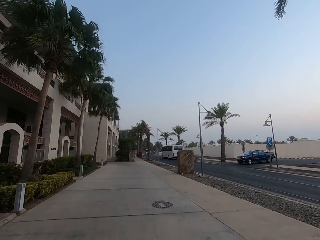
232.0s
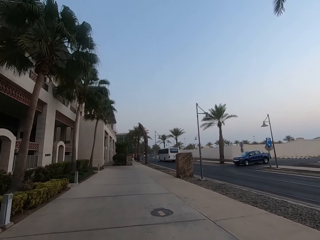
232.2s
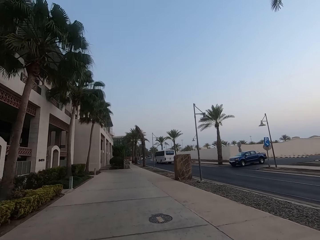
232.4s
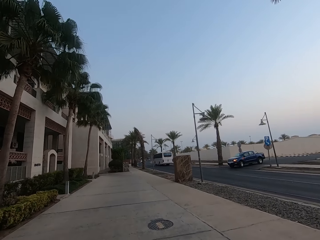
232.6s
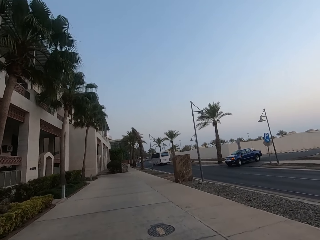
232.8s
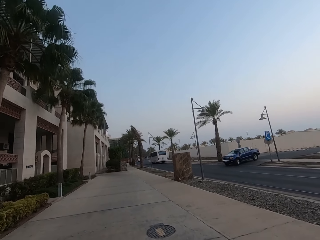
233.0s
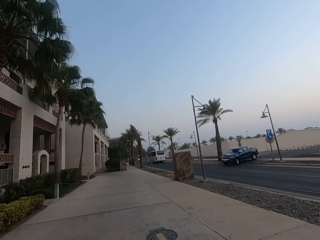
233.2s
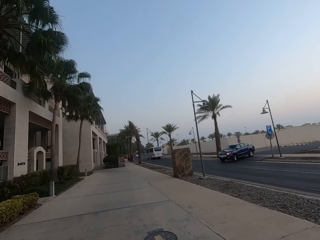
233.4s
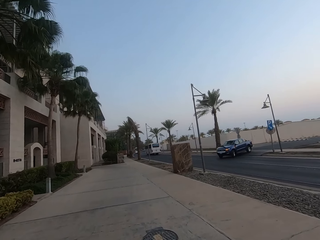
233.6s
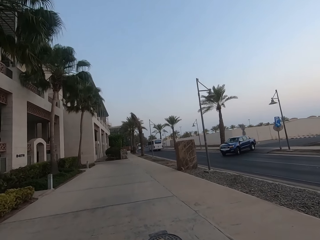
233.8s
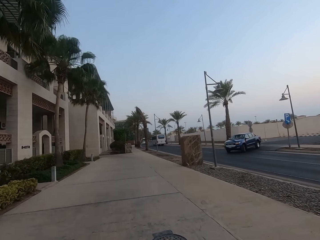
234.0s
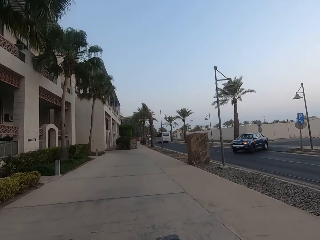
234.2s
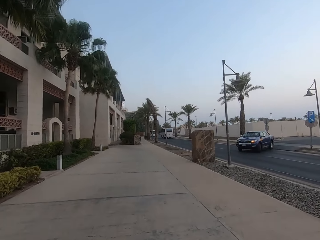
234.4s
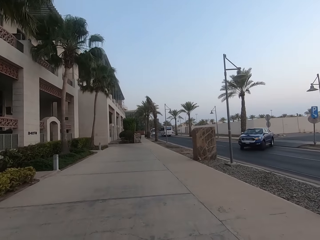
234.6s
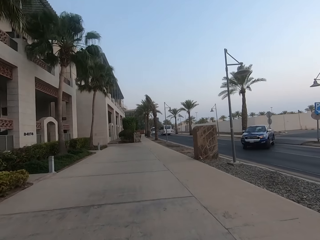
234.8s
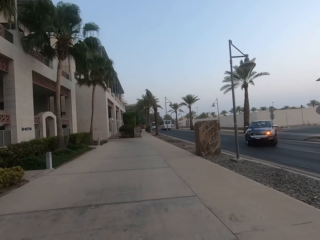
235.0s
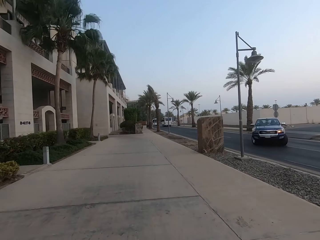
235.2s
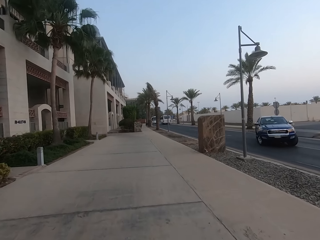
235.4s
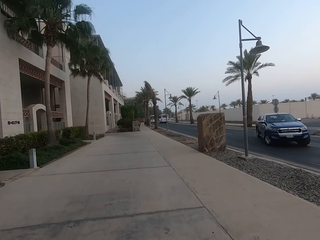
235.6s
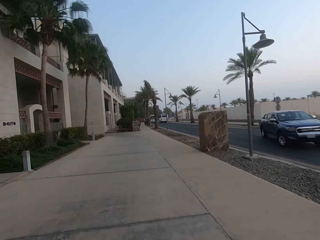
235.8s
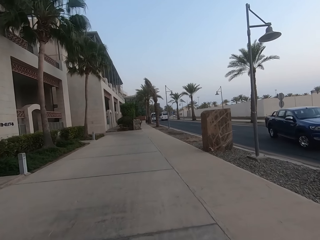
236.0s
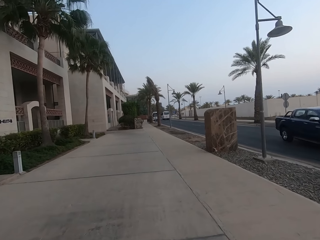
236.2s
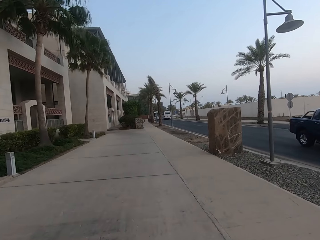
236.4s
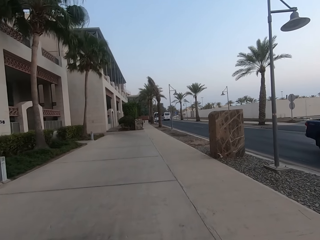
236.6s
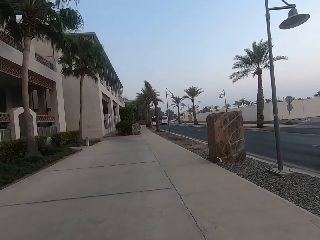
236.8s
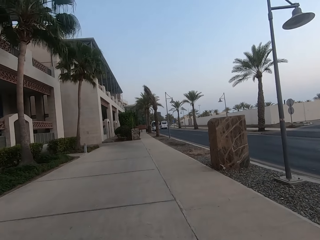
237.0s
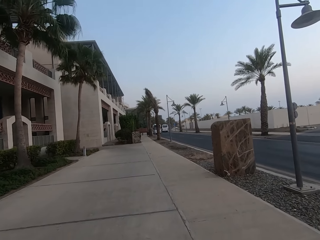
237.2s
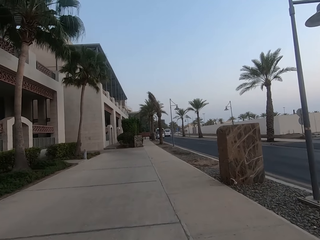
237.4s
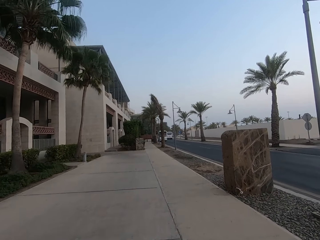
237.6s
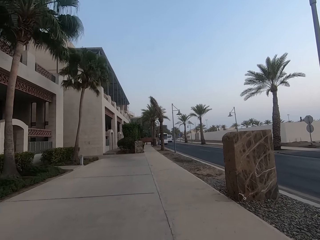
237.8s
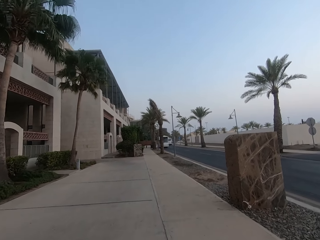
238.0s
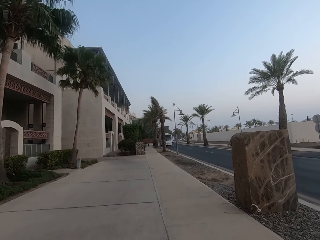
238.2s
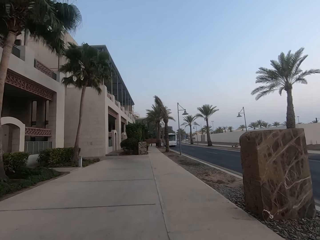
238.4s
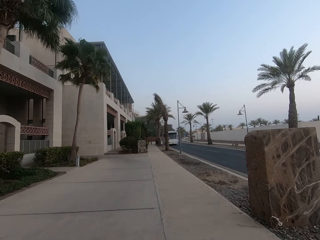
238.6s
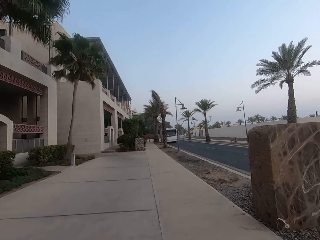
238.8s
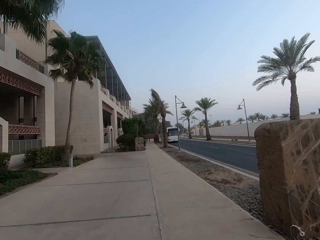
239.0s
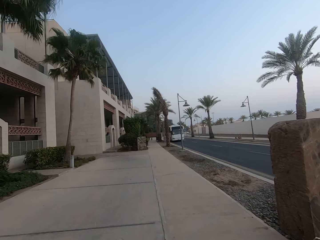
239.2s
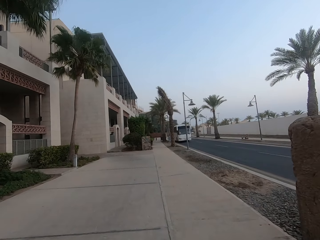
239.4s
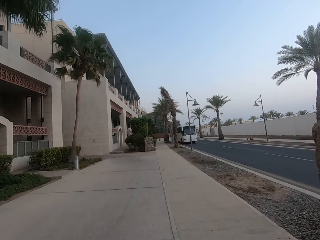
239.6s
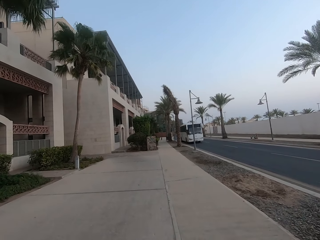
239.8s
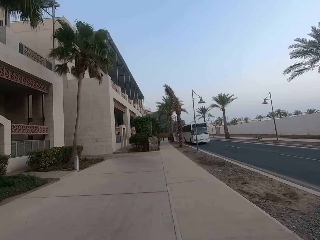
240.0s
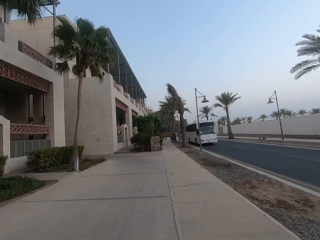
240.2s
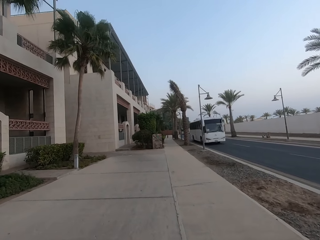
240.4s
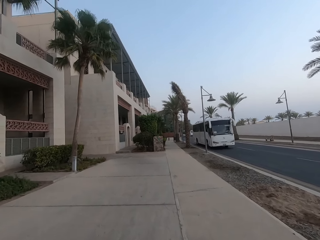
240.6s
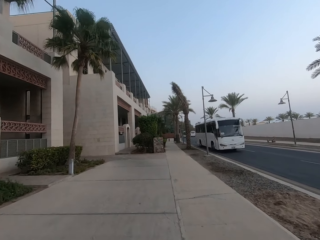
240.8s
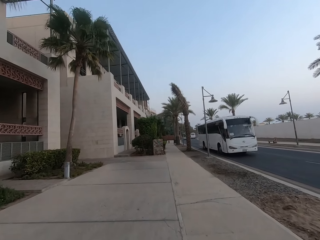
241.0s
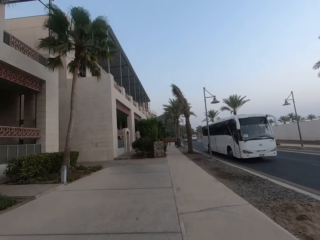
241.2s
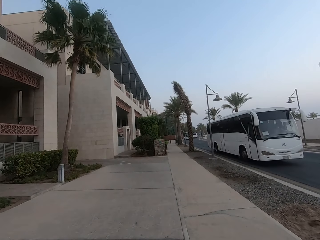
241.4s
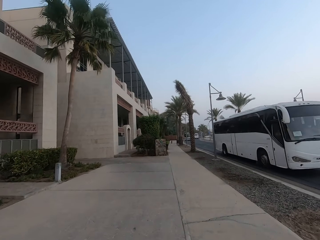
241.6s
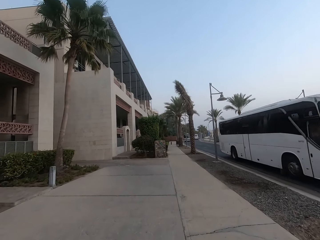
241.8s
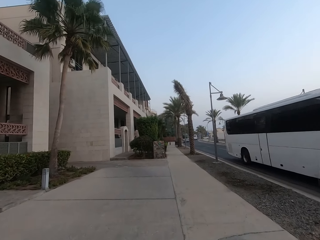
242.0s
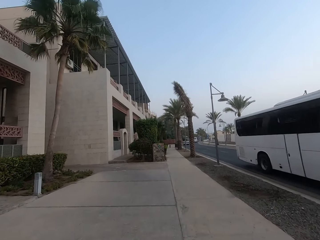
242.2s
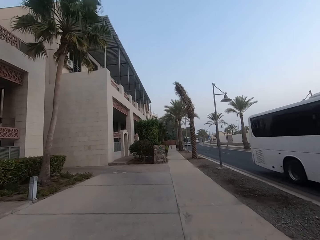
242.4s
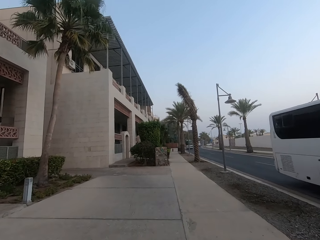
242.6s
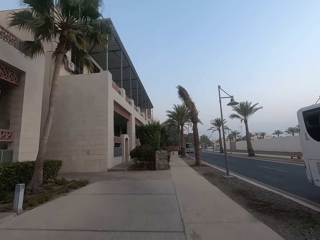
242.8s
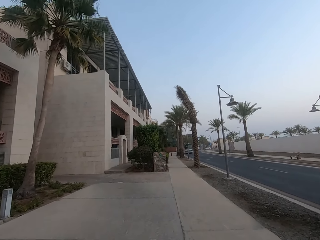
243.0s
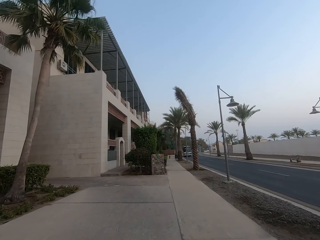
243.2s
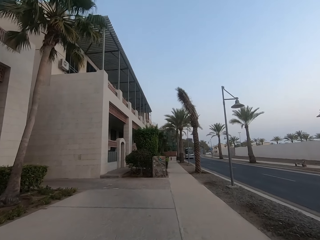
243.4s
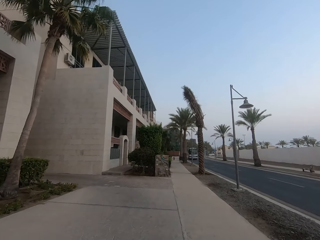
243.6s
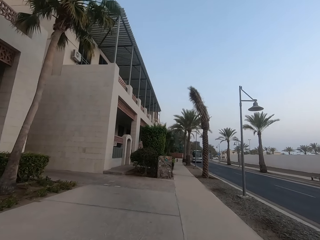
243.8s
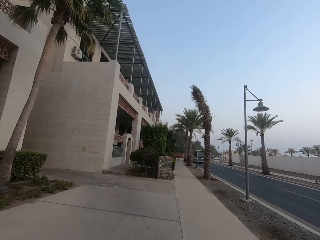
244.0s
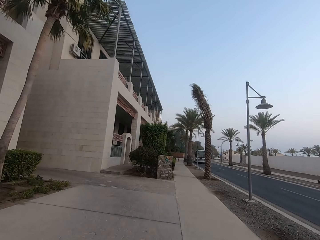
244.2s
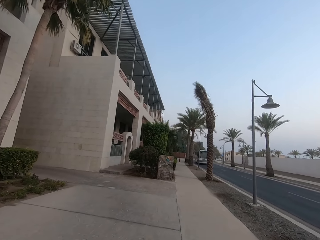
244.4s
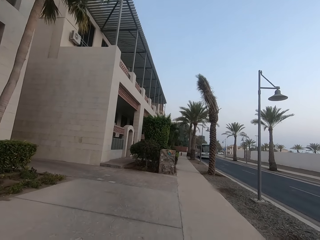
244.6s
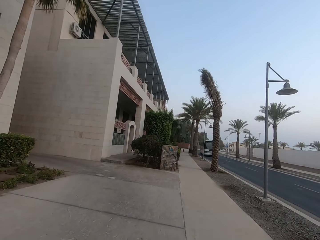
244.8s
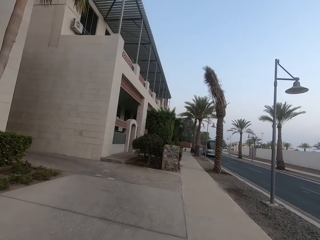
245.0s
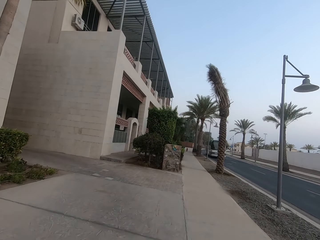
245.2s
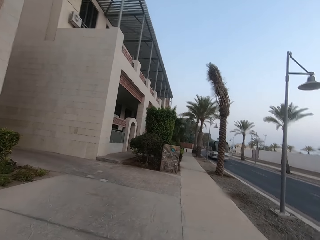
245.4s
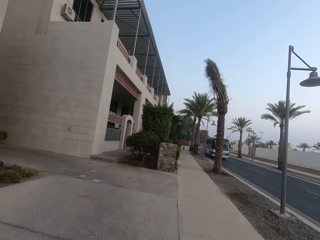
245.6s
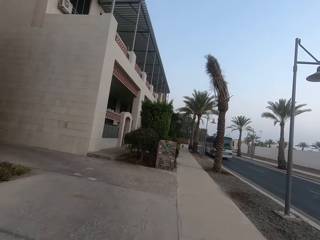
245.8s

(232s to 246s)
The camera wearer looks right. They look forward. They walk forward.

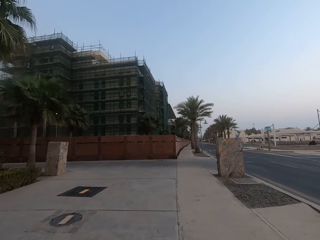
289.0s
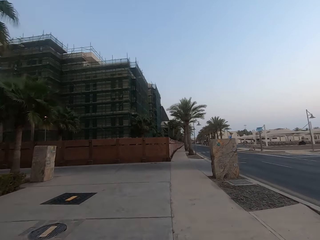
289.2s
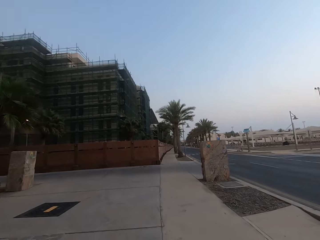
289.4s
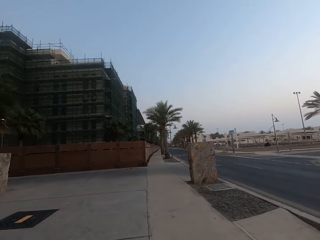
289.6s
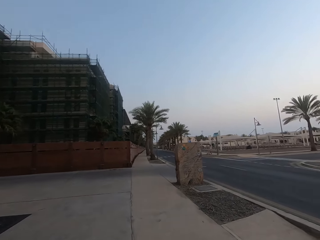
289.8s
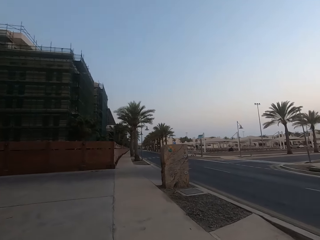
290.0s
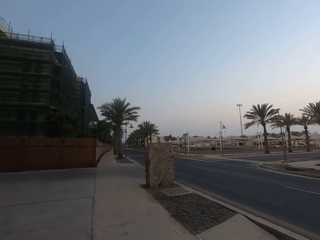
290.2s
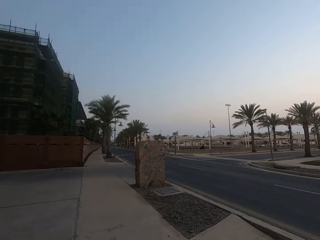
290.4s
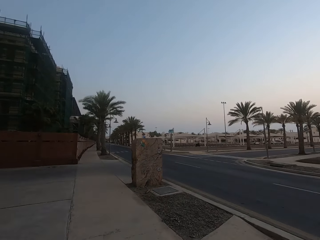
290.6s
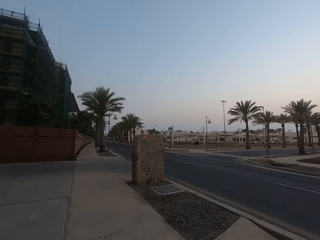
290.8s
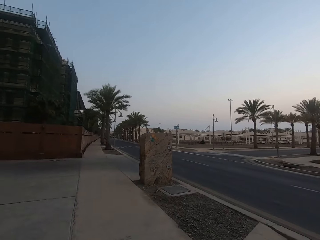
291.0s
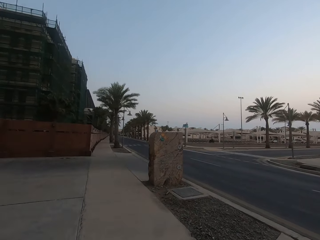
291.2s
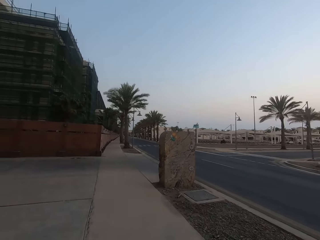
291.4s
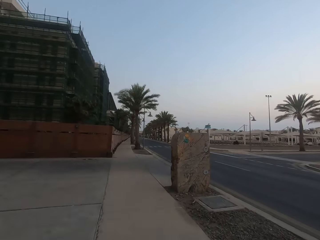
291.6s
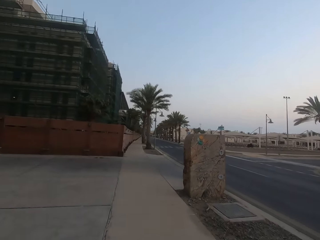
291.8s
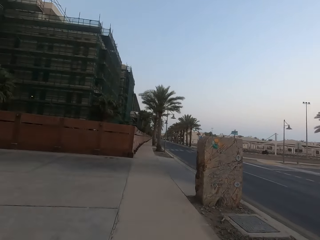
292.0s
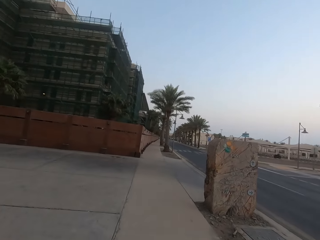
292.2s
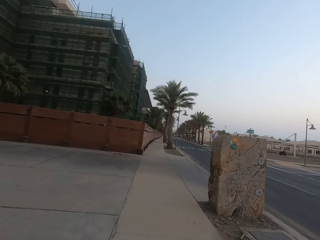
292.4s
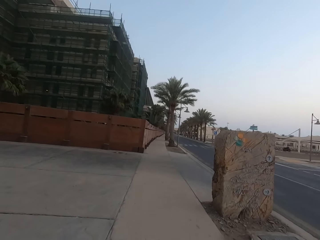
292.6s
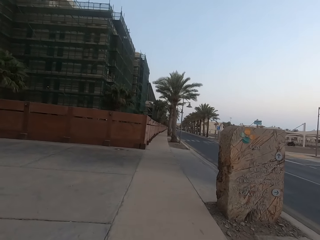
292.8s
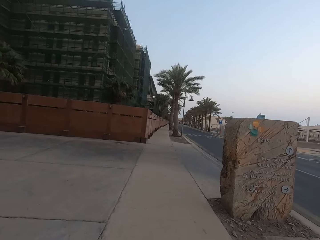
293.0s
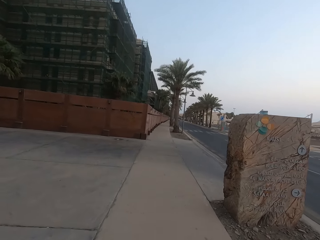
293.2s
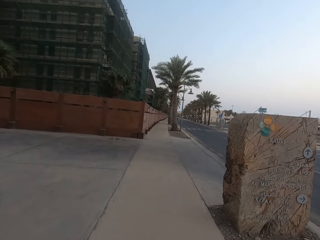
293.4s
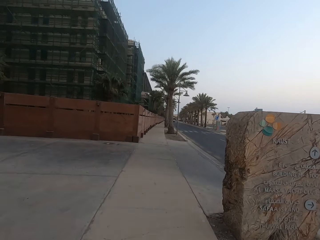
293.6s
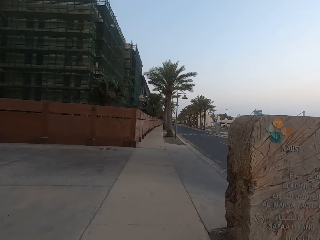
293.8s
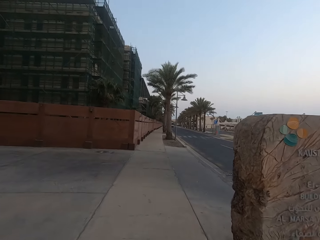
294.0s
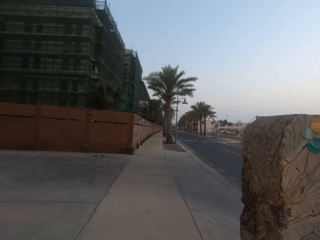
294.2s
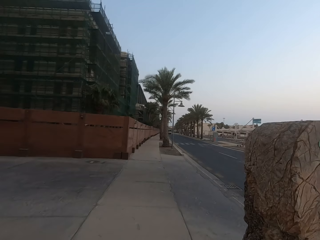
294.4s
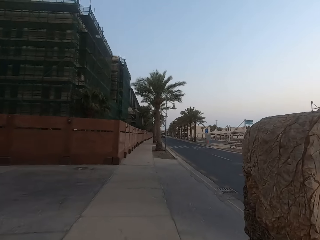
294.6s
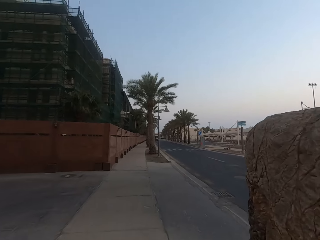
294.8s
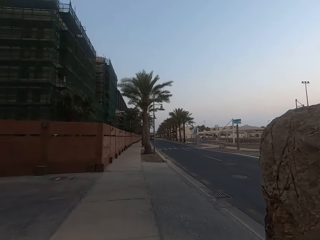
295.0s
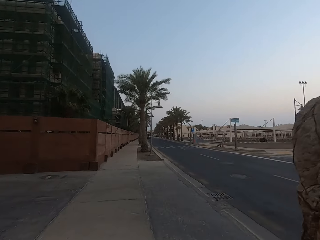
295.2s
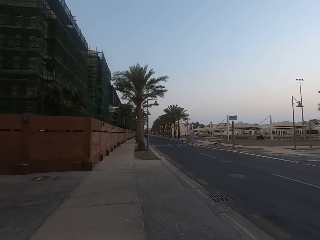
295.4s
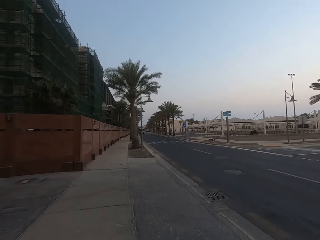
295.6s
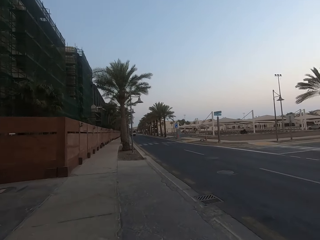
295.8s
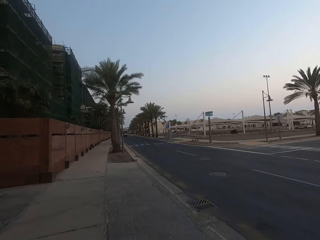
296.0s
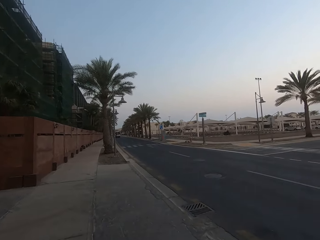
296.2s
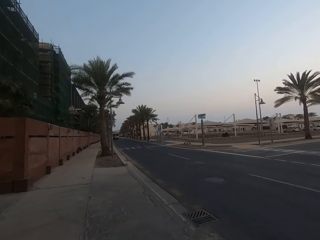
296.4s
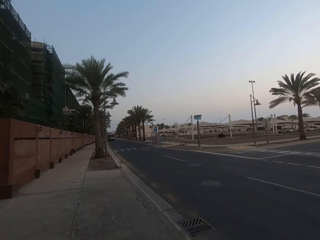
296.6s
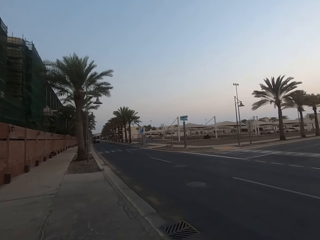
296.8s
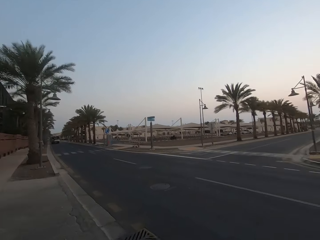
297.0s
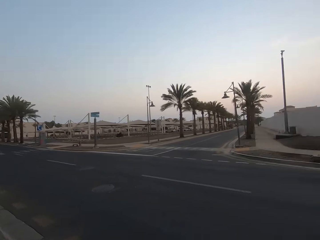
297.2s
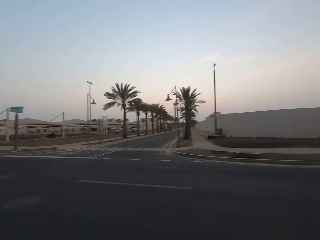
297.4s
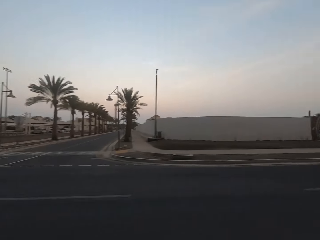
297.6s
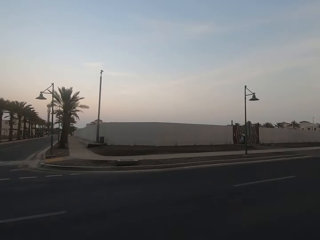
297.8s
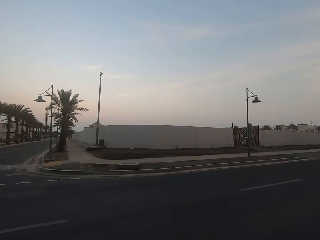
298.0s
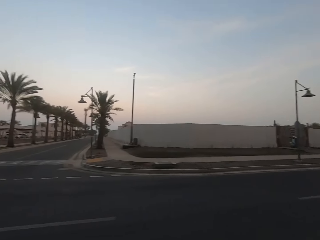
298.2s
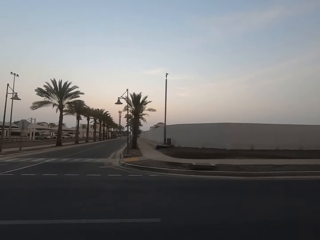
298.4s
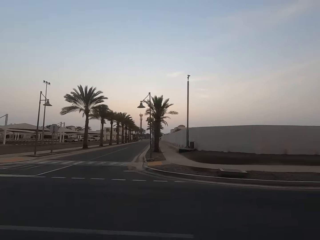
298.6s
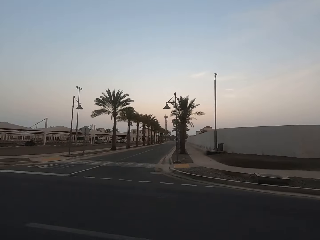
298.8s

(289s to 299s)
The camera wearer looks right. They look forward and walk forward. They cross the road and turn right.
